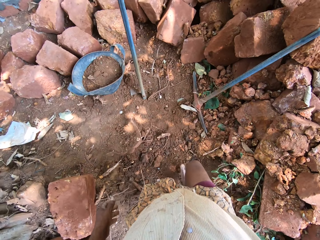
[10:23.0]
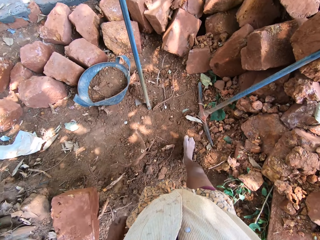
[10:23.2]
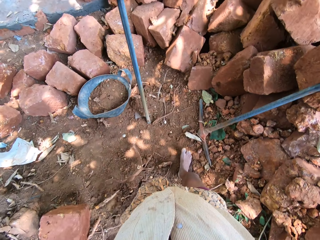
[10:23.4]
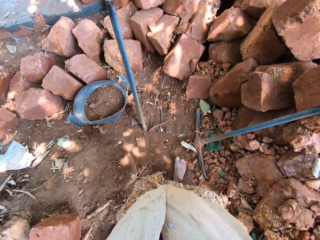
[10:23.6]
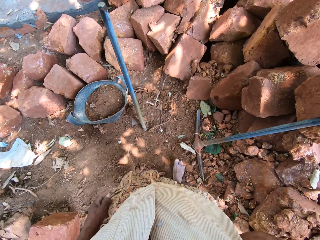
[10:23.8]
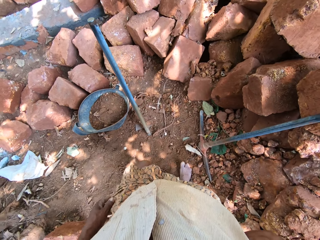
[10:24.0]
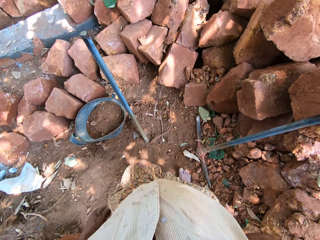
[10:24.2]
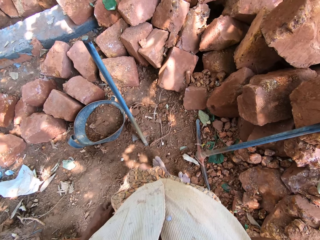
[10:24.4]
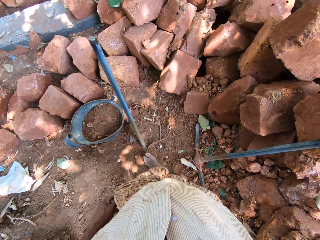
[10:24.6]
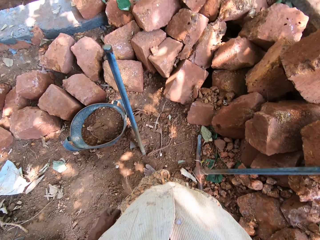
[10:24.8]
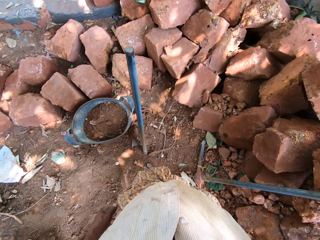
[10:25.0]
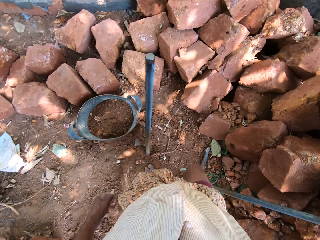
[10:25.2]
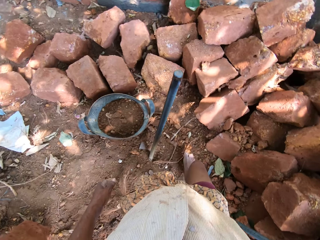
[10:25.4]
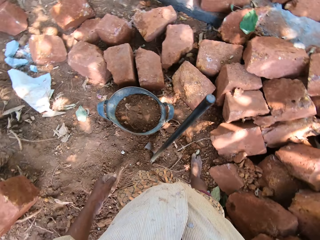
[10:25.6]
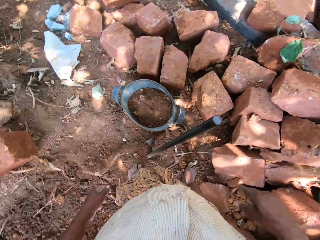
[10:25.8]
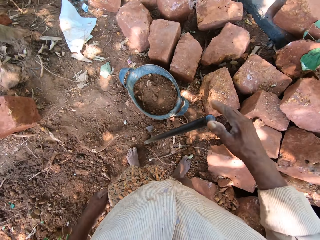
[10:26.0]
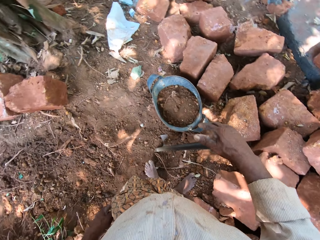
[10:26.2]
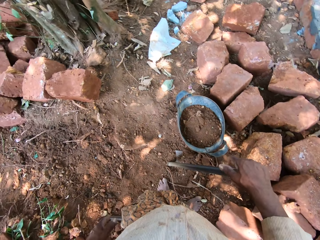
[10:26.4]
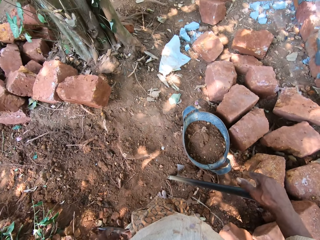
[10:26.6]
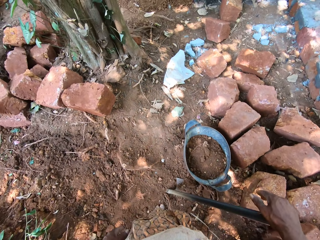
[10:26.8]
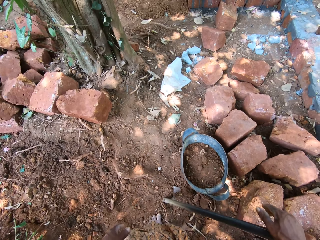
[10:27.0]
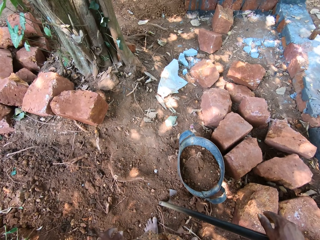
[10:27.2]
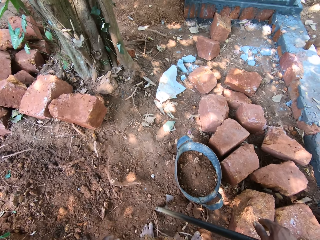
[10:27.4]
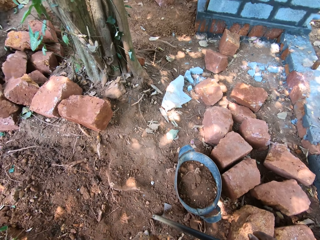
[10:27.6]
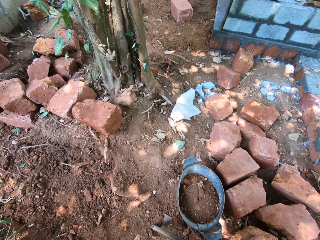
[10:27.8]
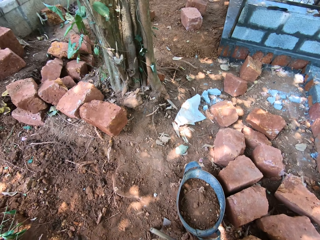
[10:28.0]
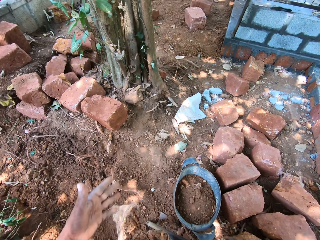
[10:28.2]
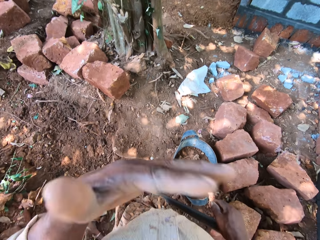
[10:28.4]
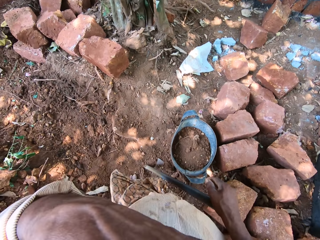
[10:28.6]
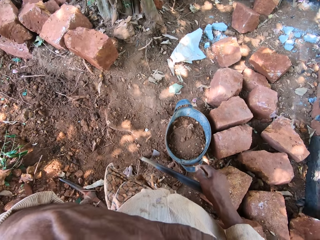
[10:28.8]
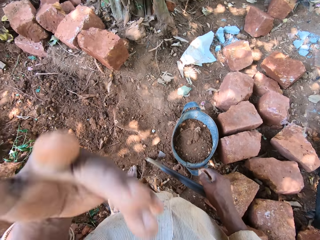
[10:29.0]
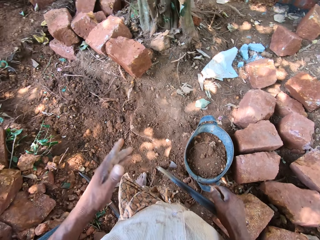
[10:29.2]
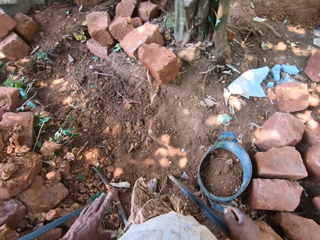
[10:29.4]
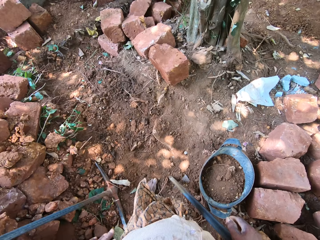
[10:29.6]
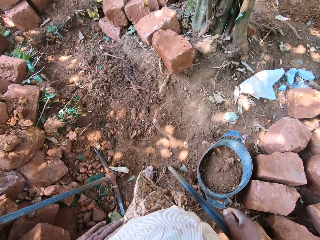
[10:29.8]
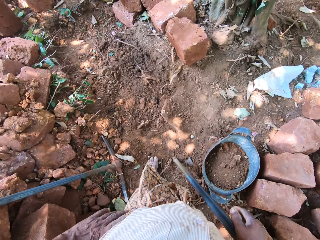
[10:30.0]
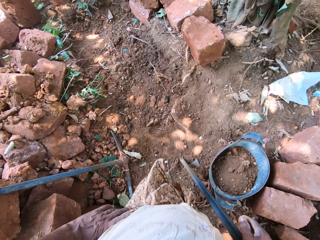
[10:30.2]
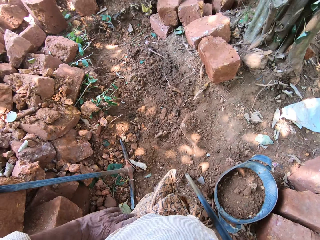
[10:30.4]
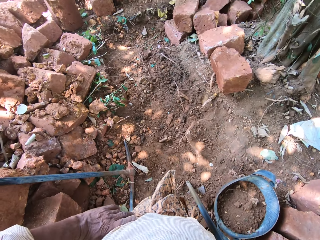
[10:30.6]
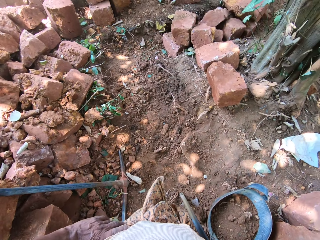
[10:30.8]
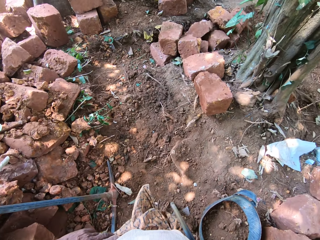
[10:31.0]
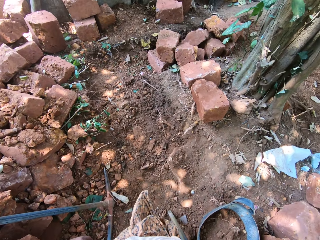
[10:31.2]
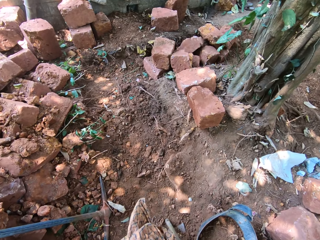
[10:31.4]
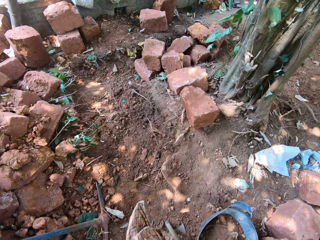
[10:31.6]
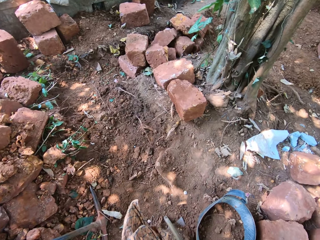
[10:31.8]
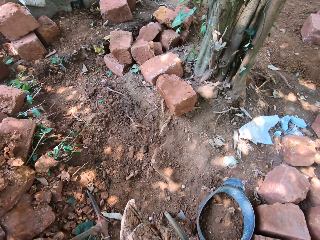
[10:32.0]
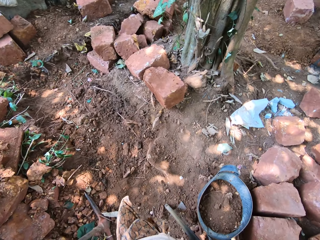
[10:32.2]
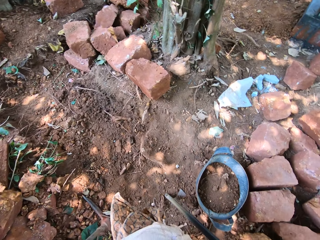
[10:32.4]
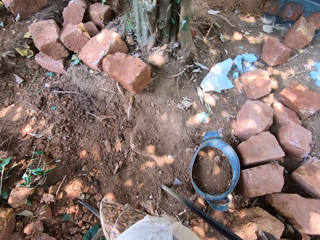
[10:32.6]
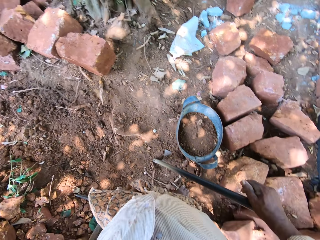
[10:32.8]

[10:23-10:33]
The camera wearer moves the leg. He places his right hand on the hoe. He licks the fingers. He touches his face with his left hand. He looks around.

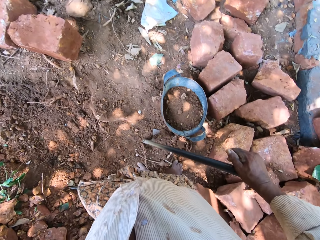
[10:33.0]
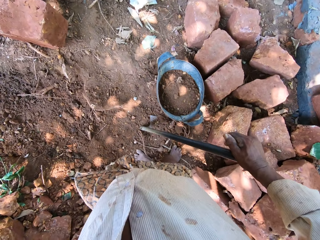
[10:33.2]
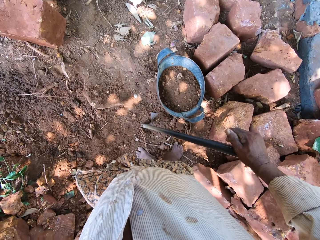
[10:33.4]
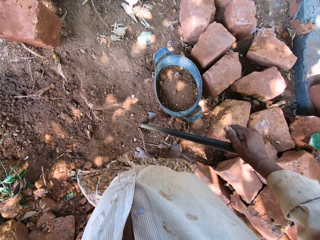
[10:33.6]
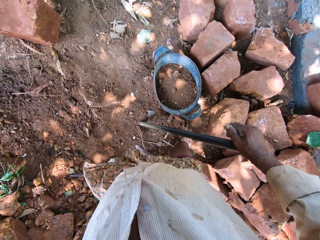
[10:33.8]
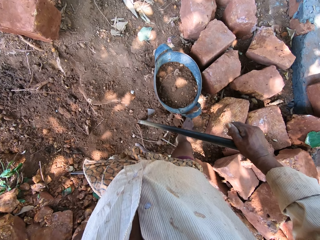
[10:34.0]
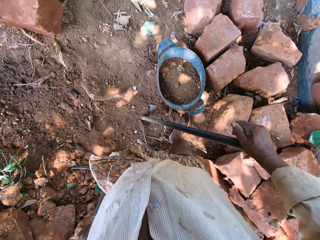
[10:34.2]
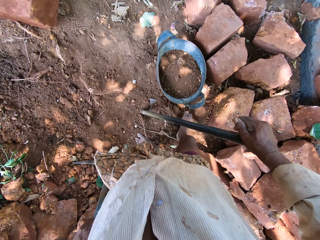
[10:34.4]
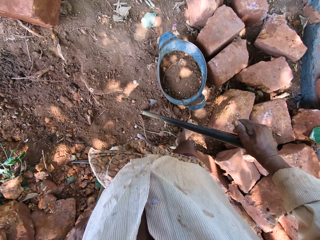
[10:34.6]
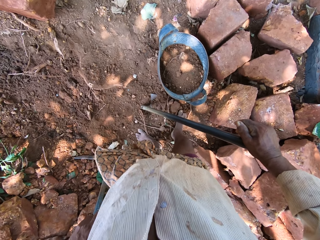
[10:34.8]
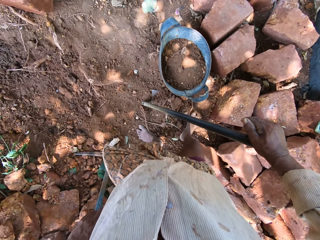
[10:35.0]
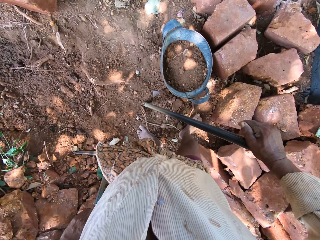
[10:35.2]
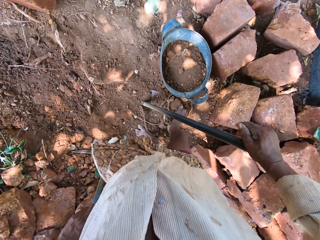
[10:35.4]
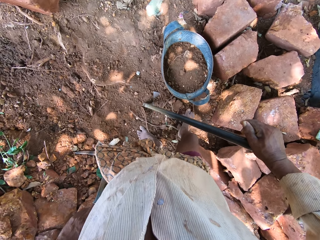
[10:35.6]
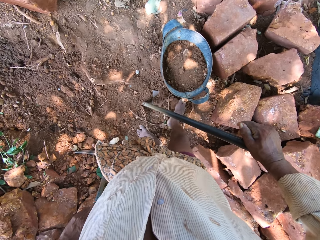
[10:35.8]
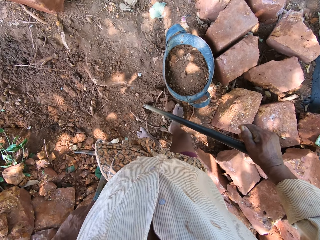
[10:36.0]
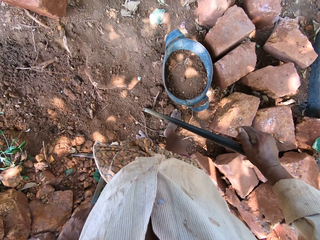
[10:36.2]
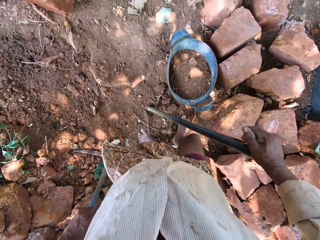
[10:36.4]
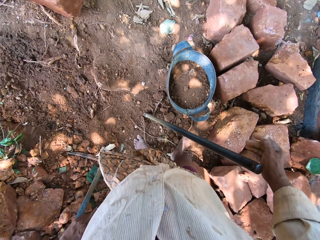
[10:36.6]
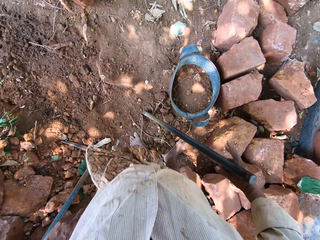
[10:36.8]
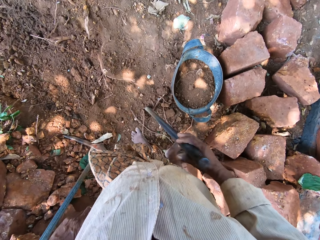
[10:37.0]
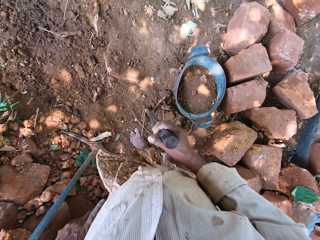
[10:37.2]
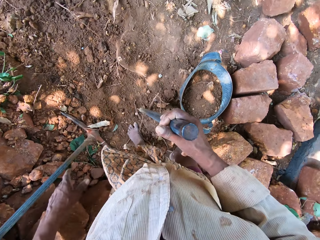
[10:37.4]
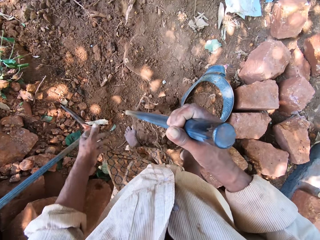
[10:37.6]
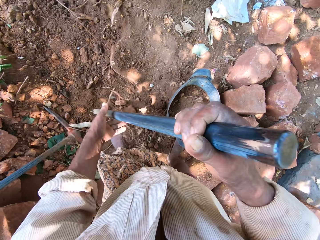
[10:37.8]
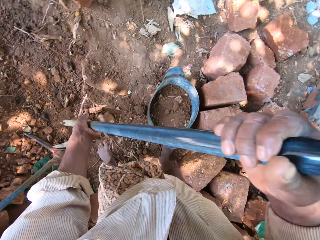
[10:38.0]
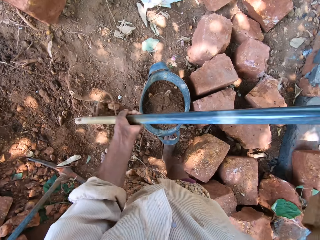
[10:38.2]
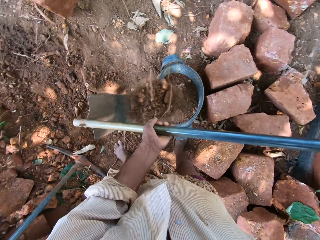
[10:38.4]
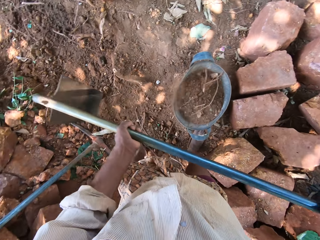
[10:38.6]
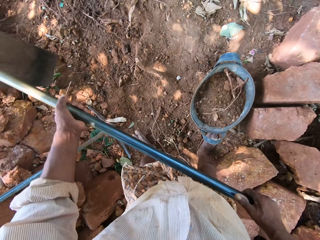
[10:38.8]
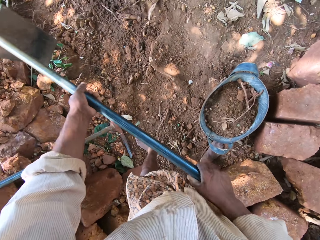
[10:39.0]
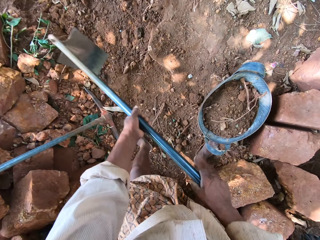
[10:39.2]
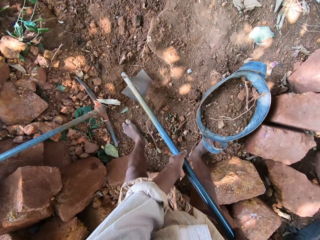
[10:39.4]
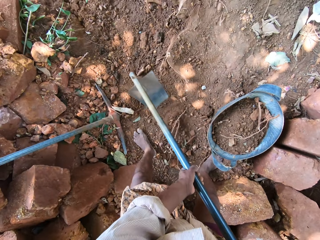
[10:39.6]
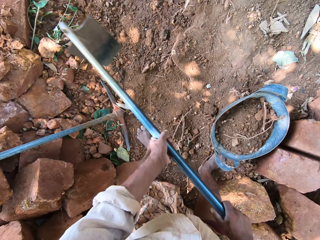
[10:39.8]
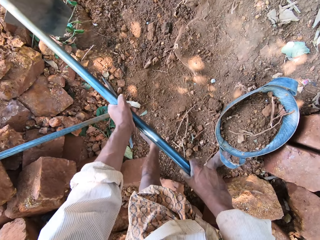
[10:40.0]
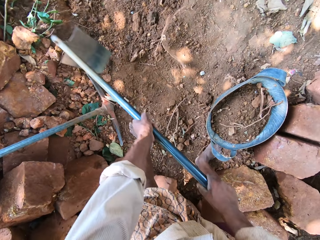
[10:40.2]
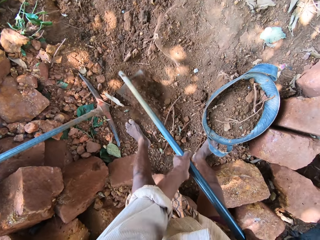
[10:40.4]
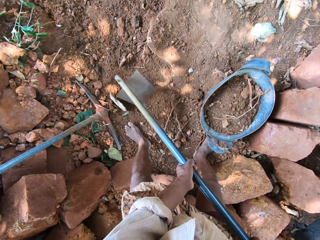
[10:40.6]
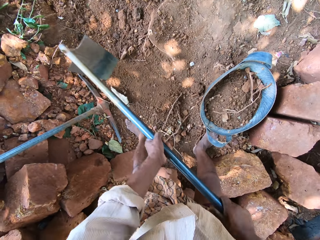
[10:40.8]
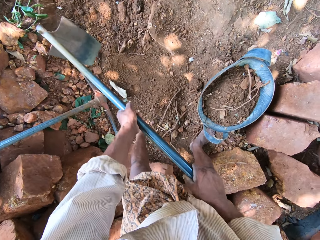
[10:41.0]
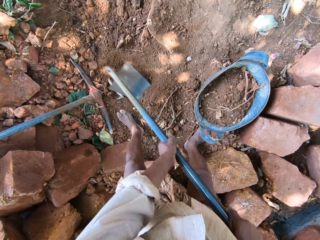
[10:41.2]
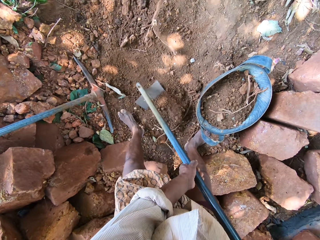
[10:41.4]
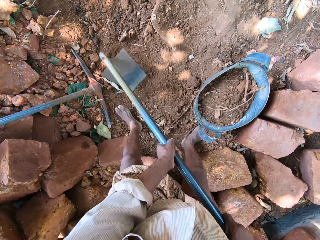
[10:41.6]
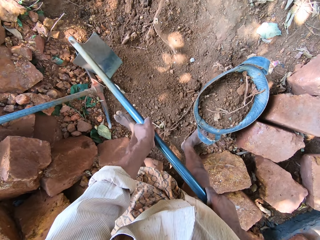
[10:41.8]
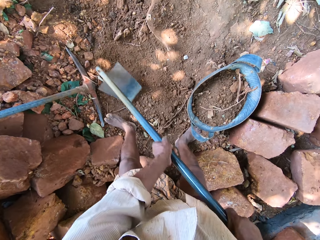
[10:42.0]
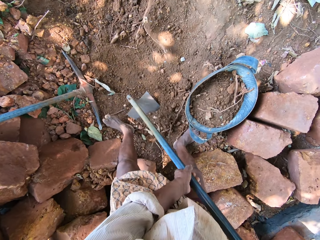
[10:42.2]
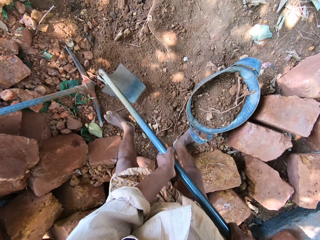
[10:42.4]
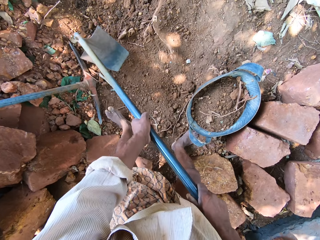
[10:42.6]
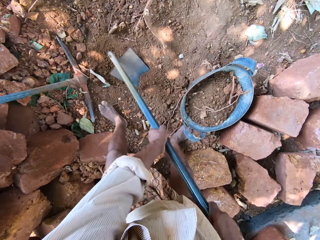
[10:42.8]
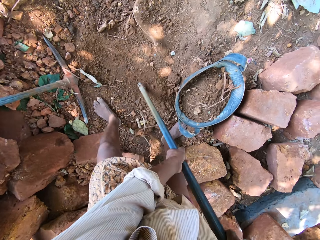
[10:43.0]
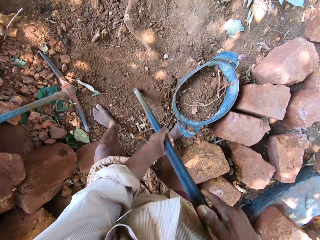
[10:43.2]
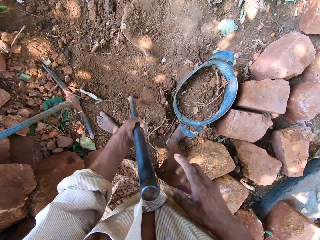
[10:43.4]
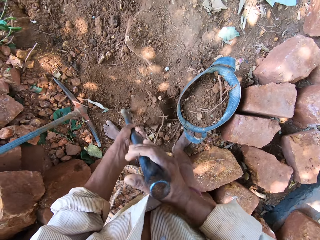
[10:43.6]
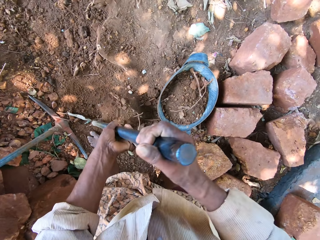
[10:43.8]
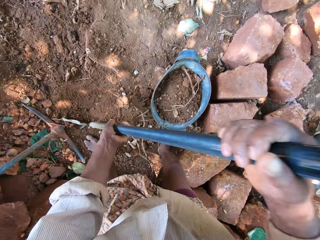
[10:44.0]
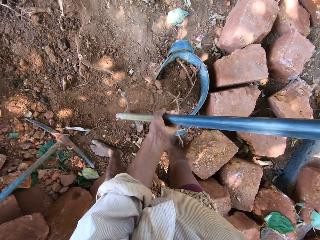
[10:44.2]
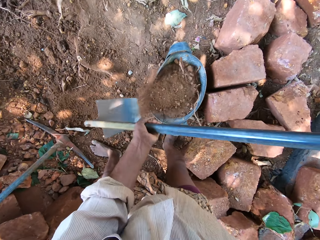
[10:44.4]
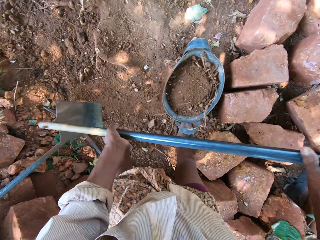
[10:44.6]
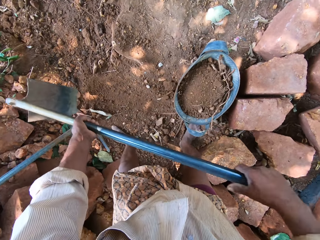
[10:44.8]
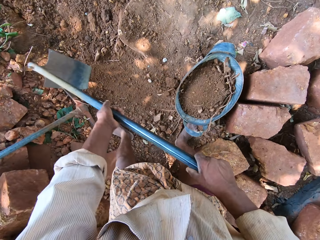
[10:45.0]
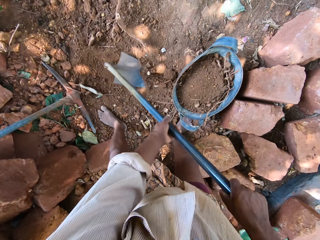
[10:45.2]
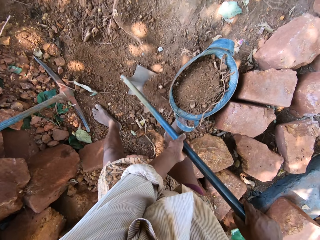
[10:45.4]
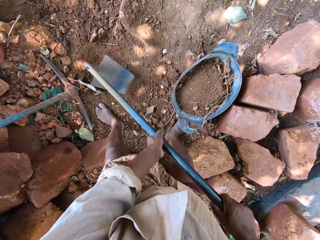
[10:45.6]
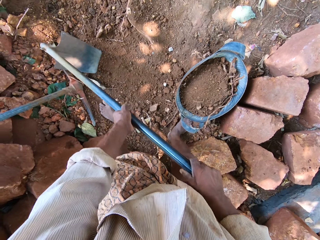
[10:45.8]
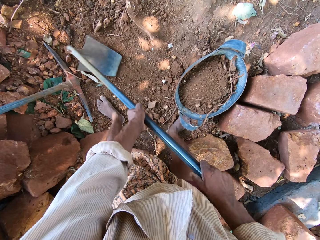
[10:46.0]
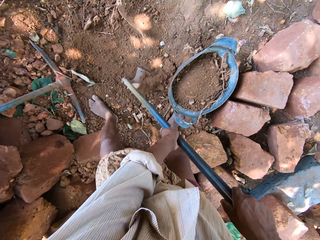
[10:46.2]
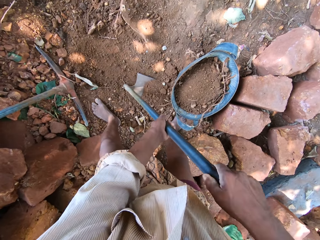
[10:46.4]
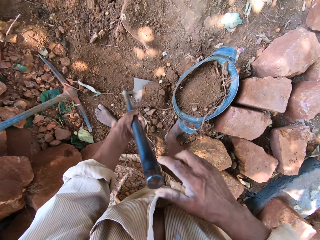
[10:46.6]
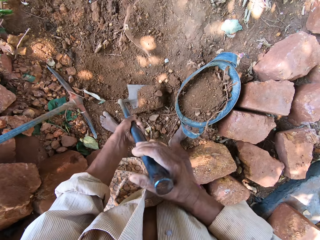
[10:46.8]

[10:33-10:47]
The camera wearer kicks the dirt with his right leg. He packs dirt from the ground with the hoe in both hands. He pours the dirt from the hoe in both hands into the bucket on the ground. He digs the ground with the hoe in both hands. He packs dirt from the ground with the hoe in both hands. He pours the dirt from the hoe in both hands into the bucket on the ground. He digs the ground with the hoe in both hands.
